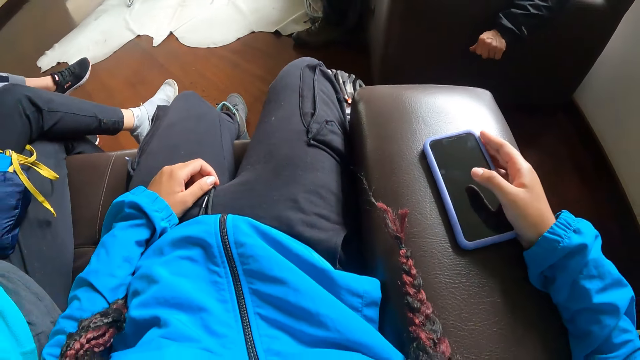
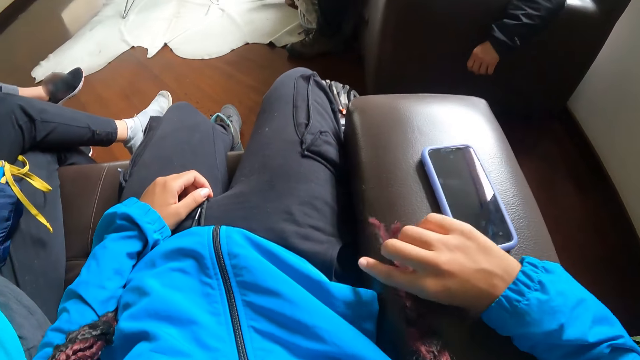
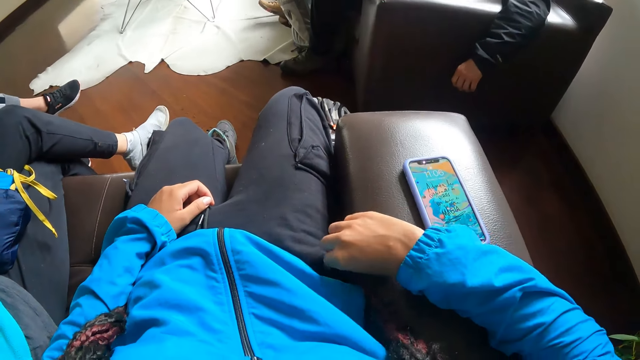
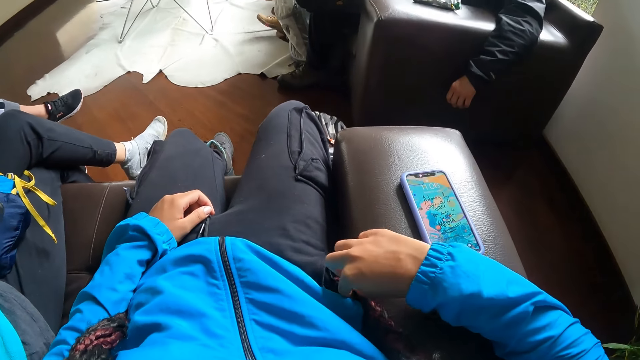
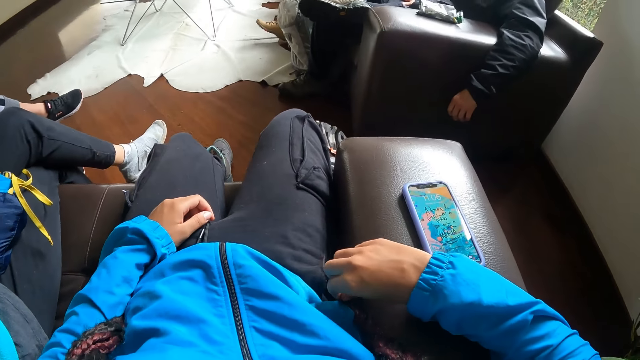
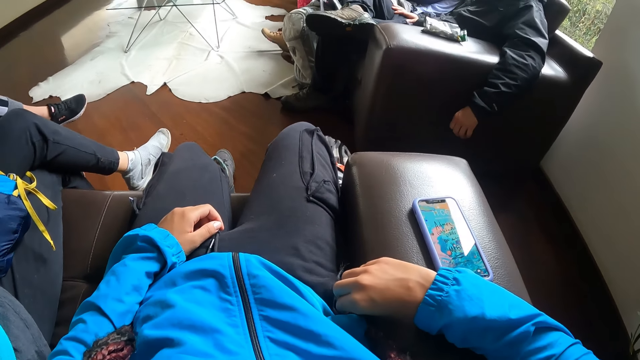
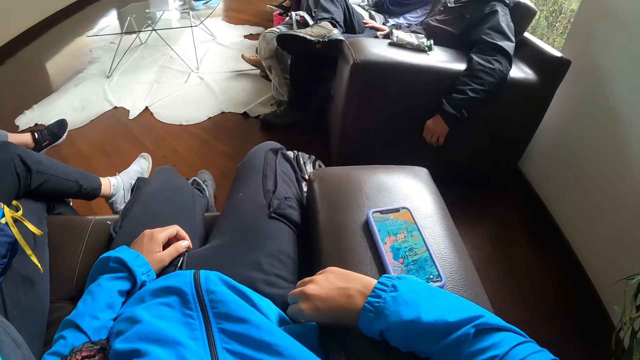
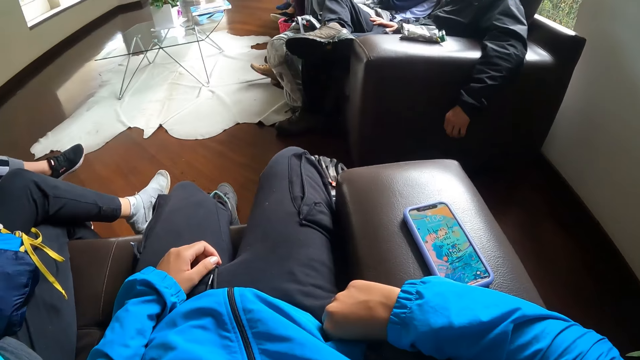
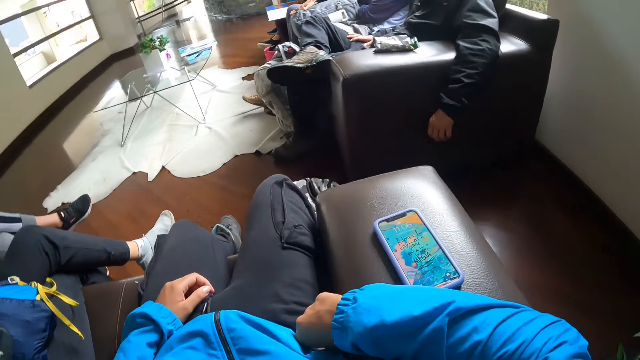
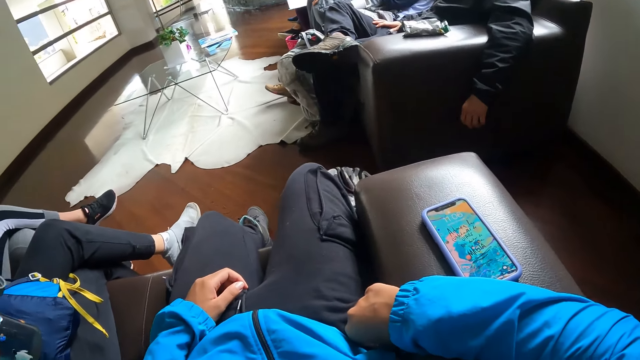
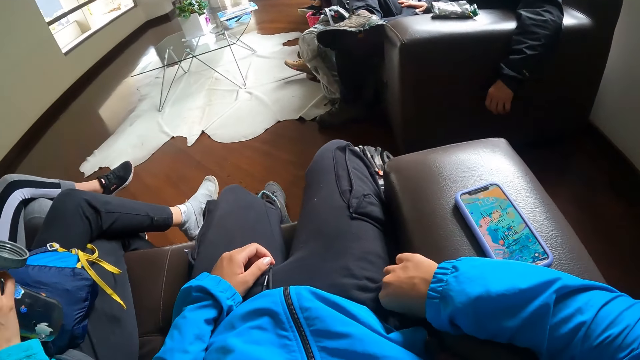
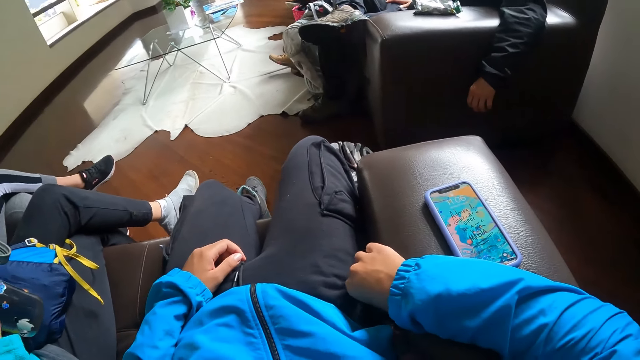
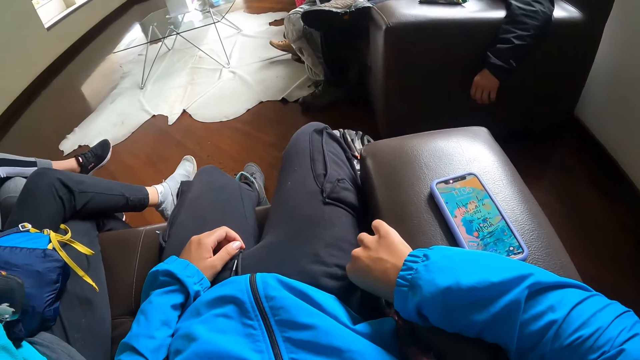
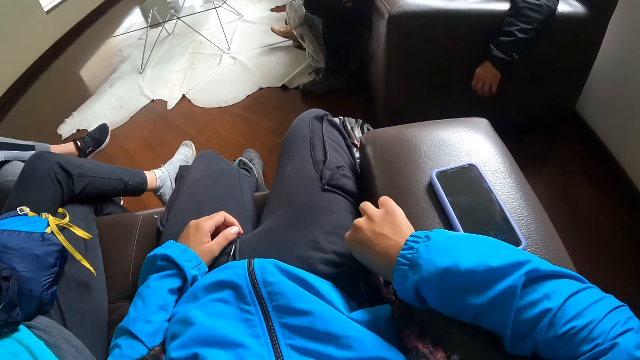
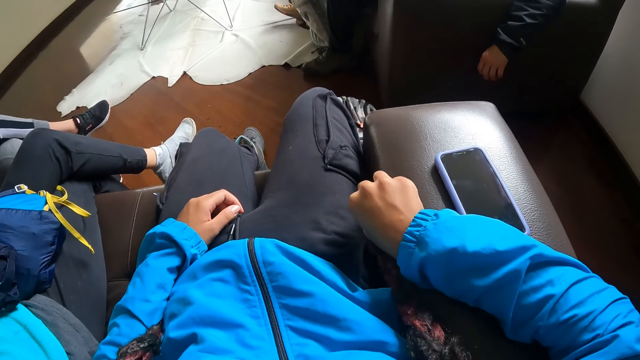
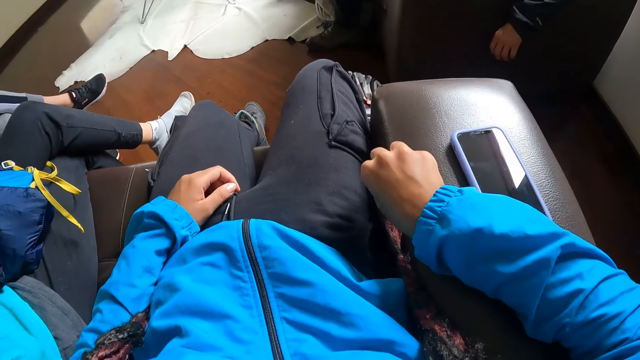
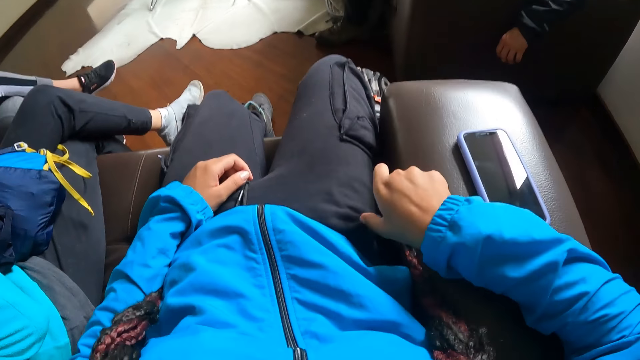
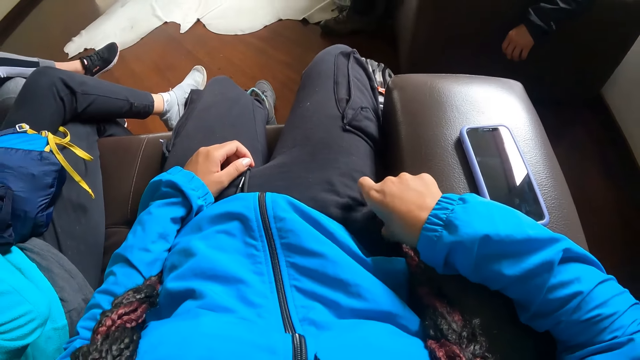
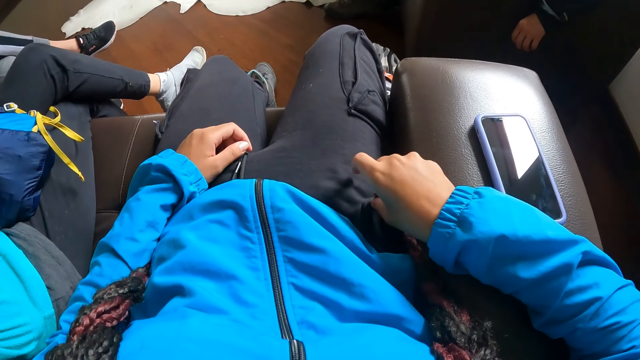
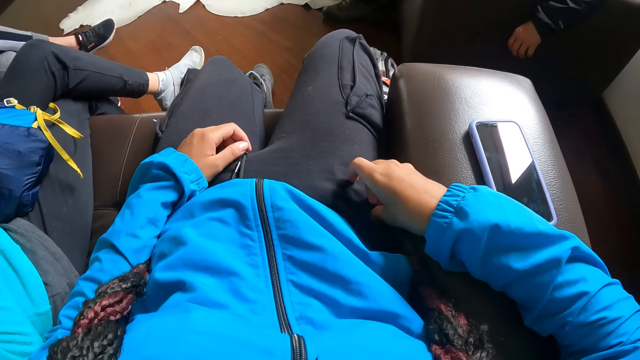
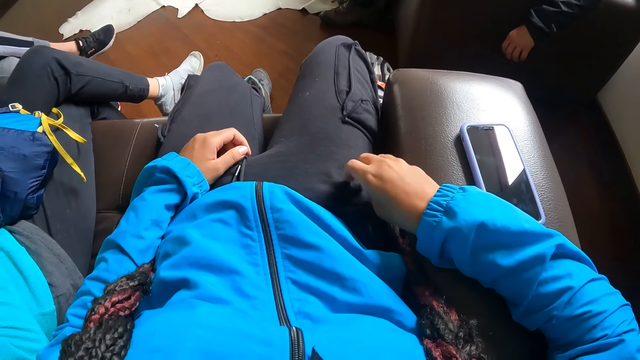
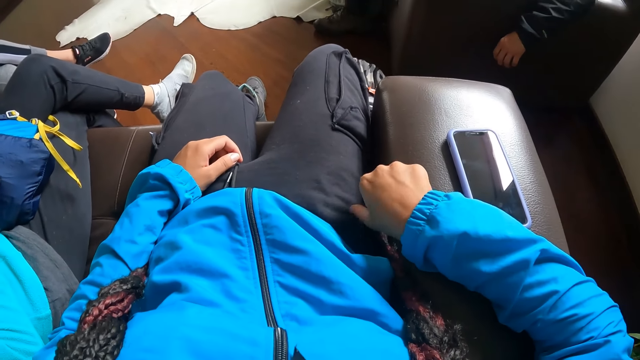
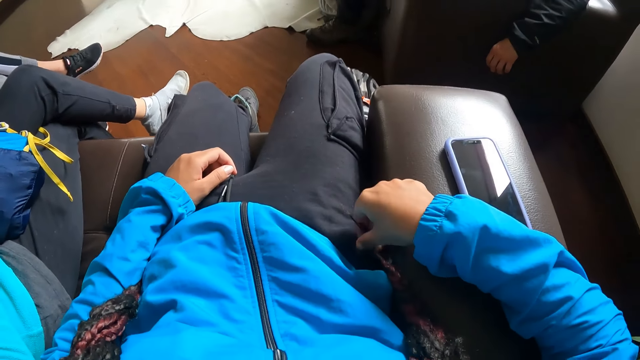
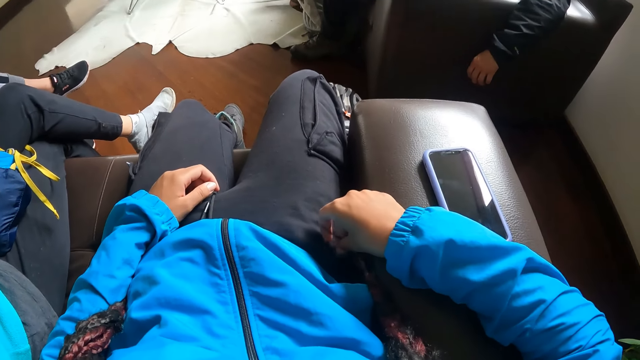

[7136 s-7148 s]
The camera wearer places the phone in her right hand on the sofa arm rest. She touches her hair with her right hand.

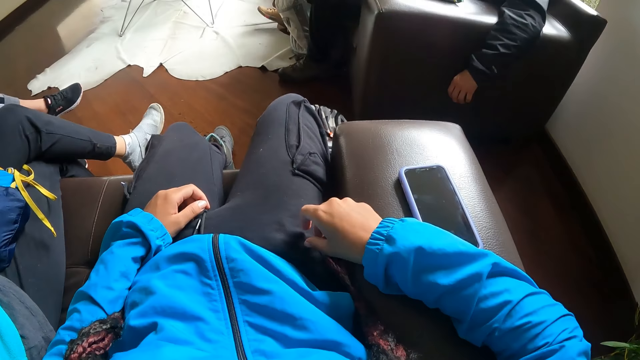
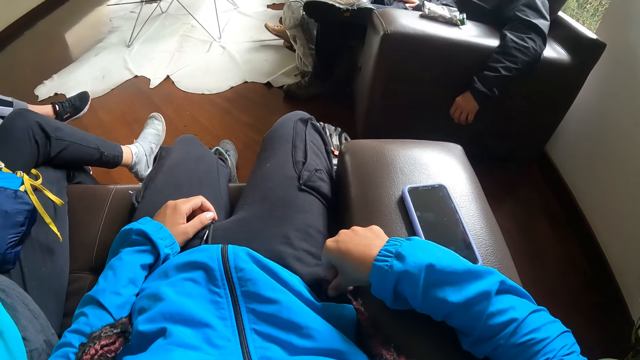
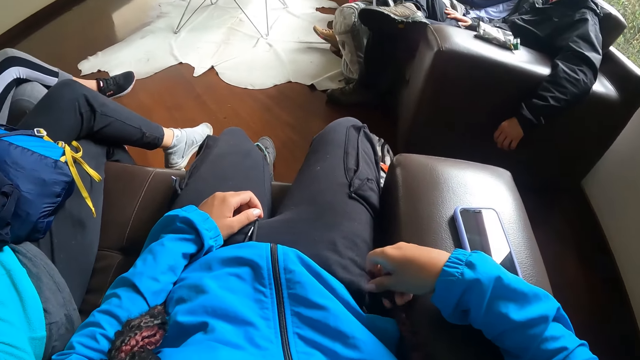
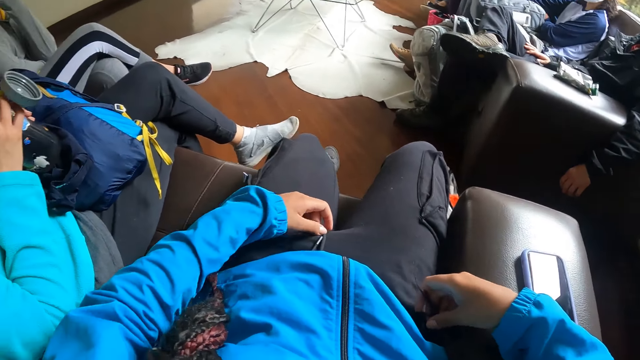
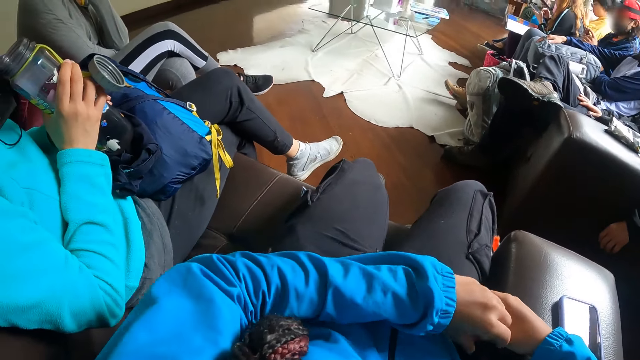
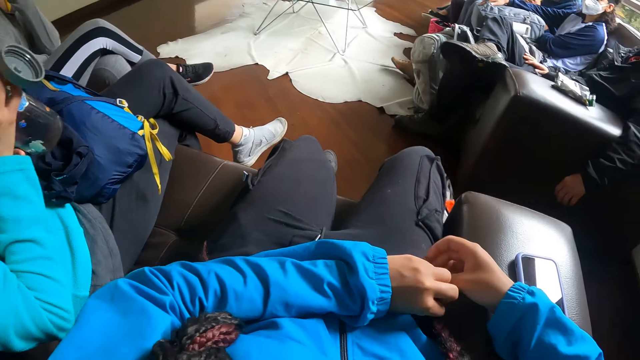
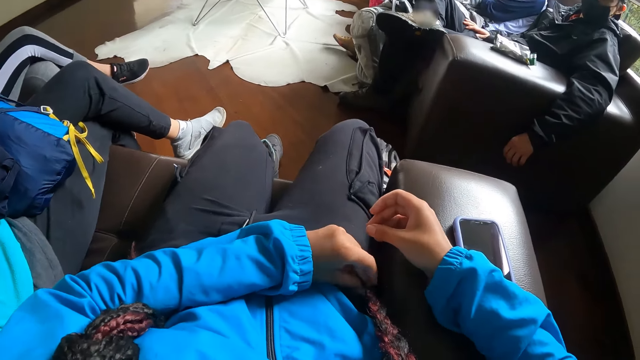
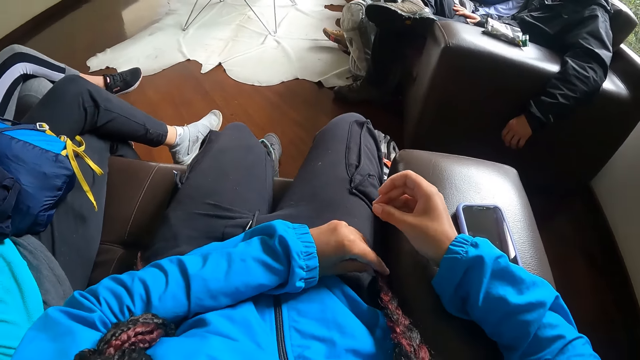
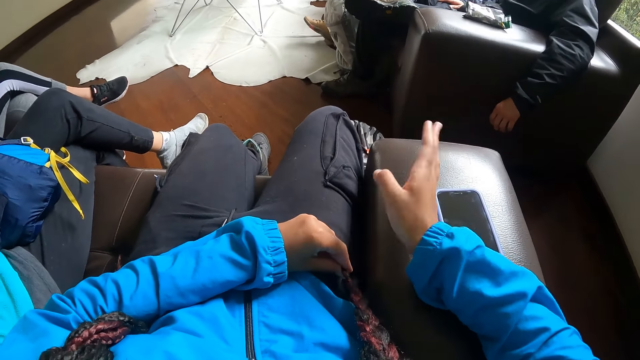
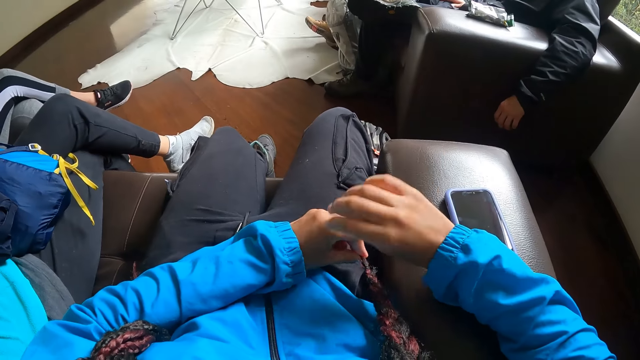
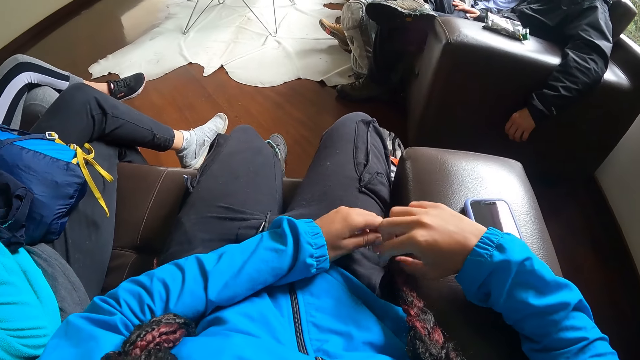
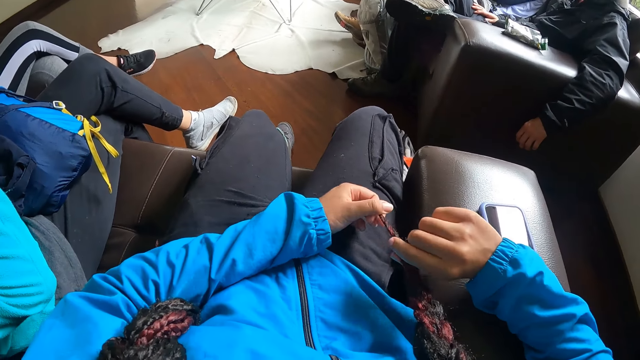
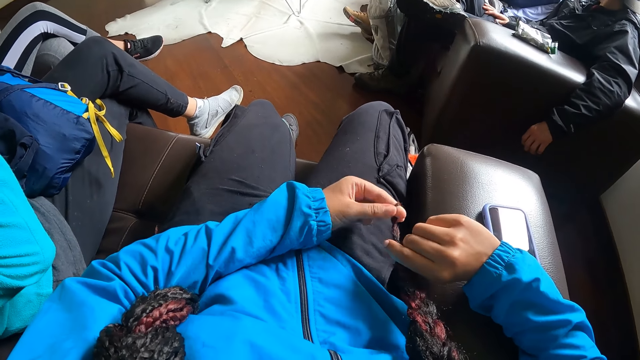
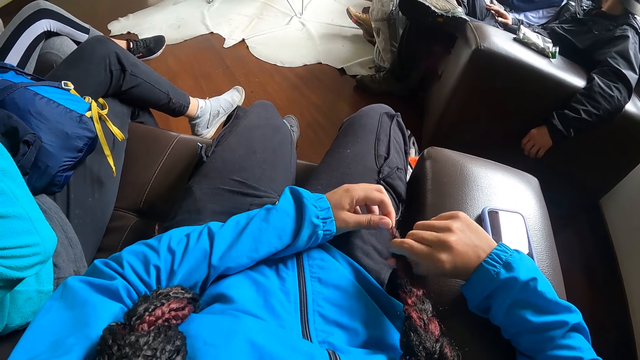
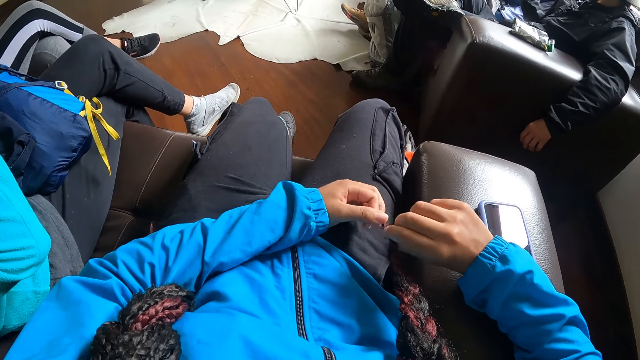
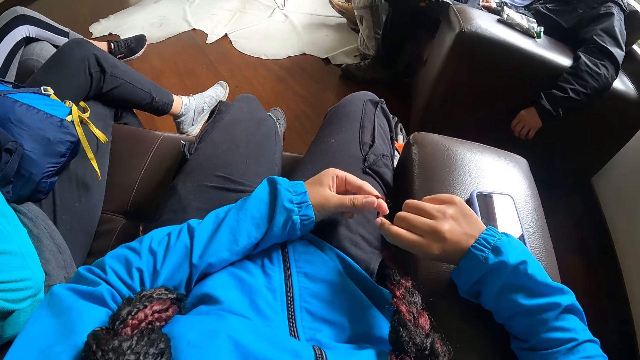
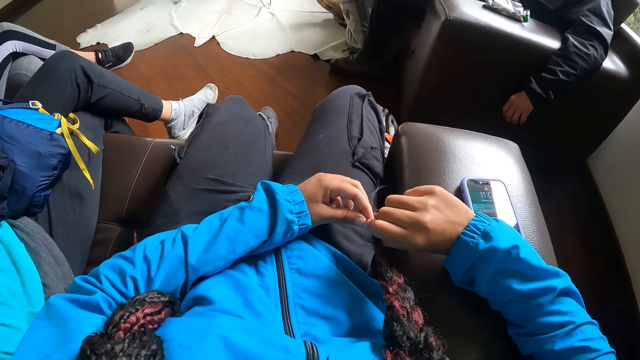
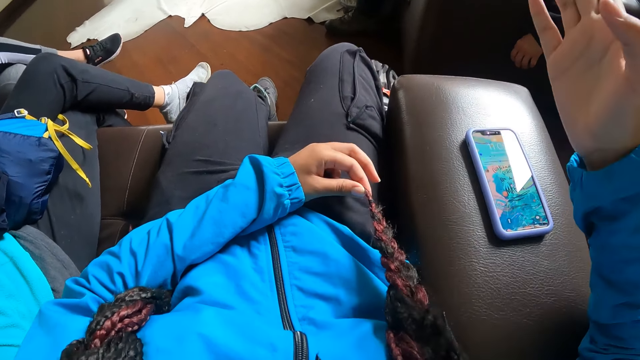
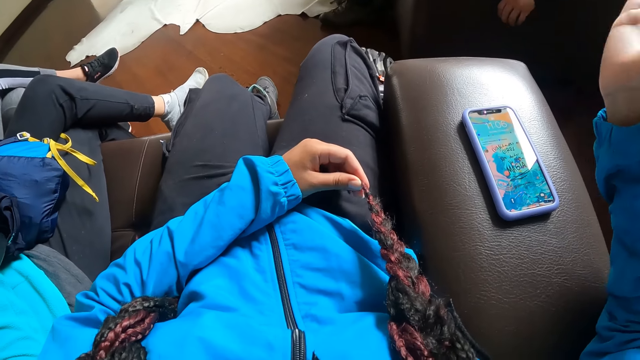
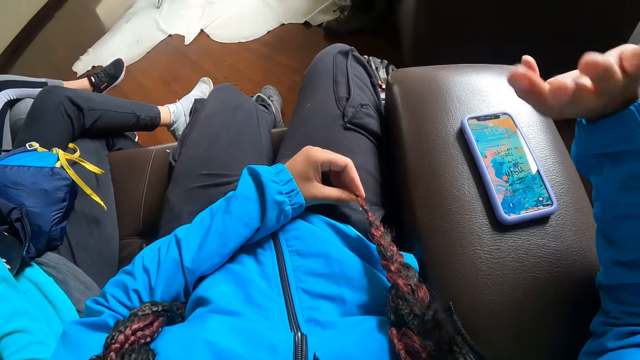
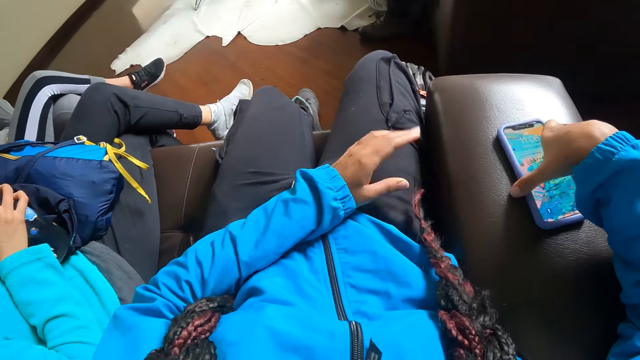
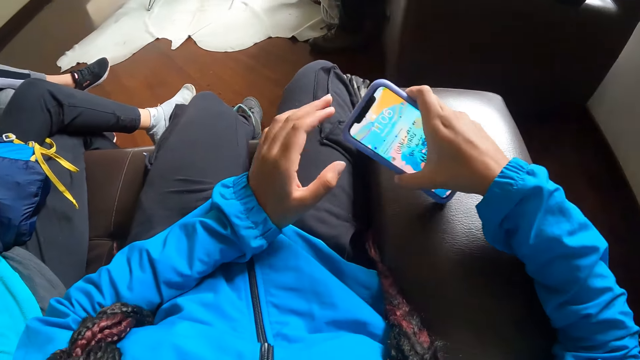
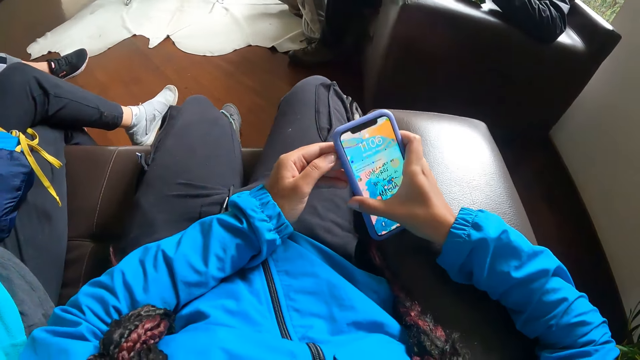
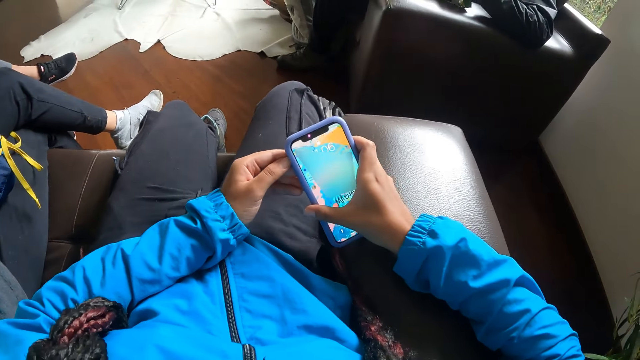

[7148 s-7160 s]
The camera wearer touches her hair with both hands. She makes a gesture with her hand. She picks up the phone from the sofa arm rest with her right hand. She holds the phone with both hands.
